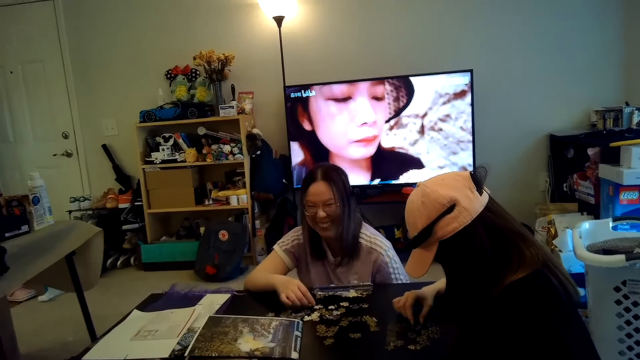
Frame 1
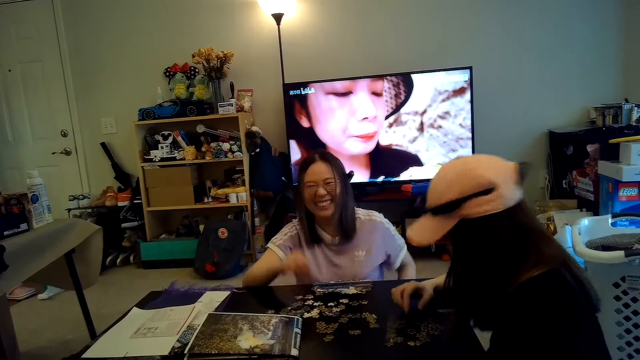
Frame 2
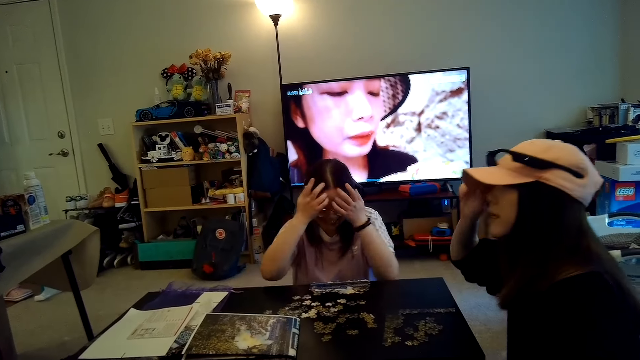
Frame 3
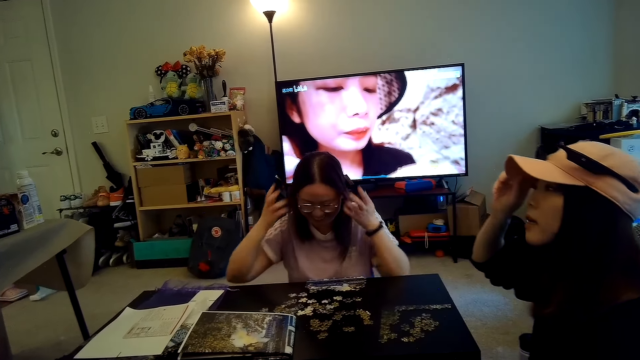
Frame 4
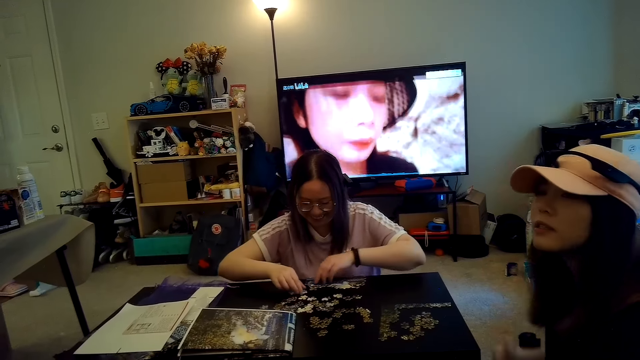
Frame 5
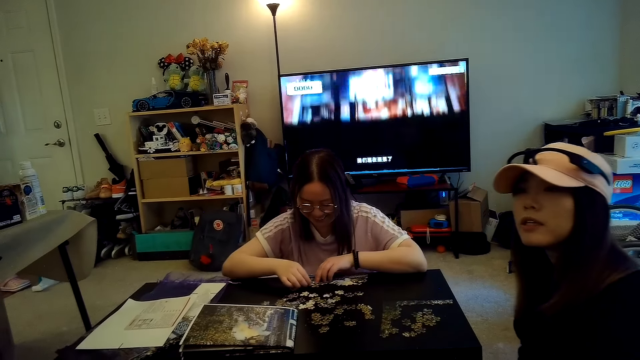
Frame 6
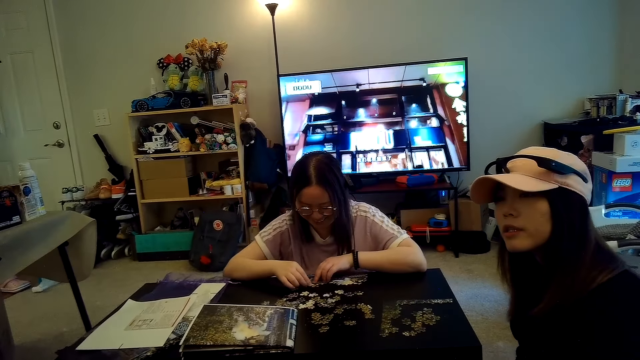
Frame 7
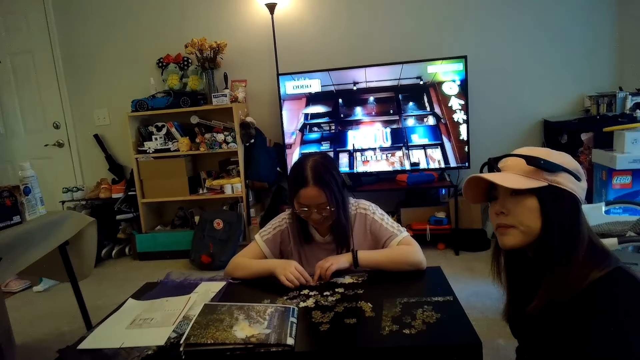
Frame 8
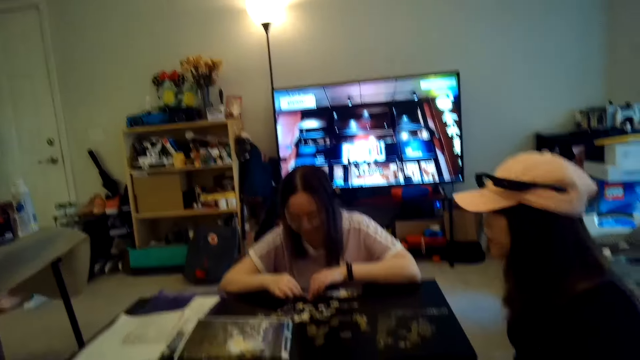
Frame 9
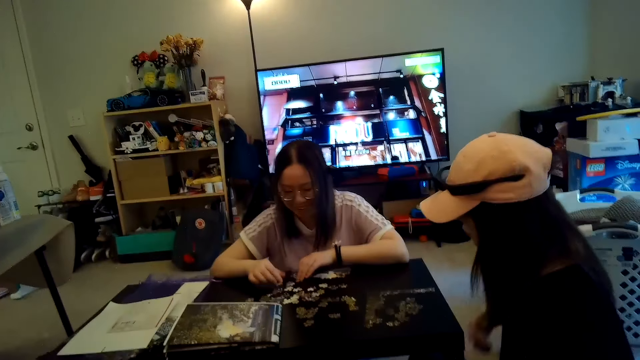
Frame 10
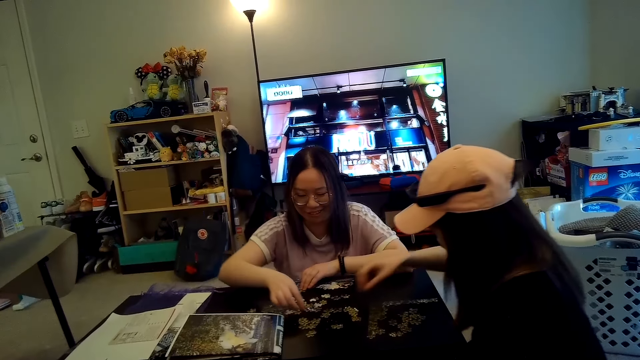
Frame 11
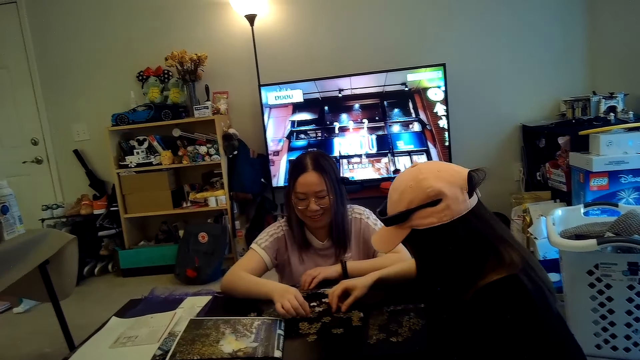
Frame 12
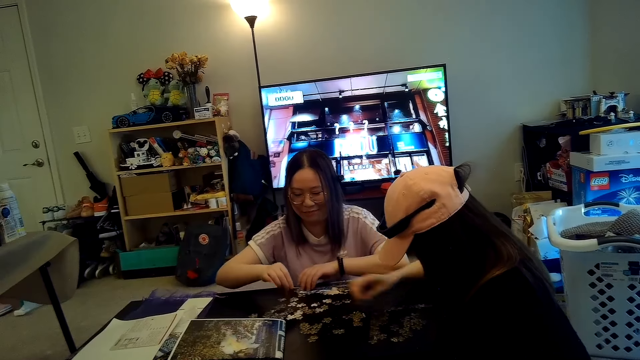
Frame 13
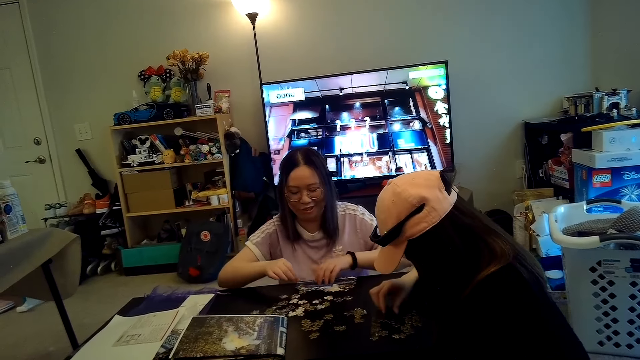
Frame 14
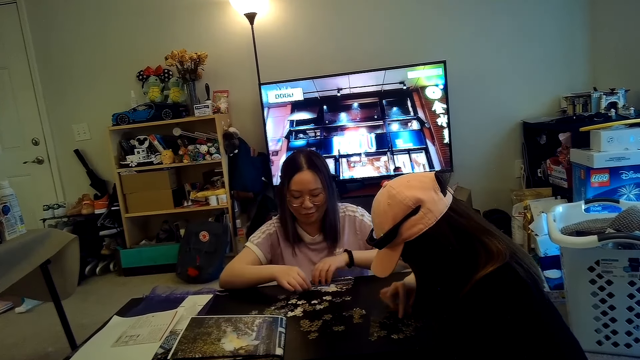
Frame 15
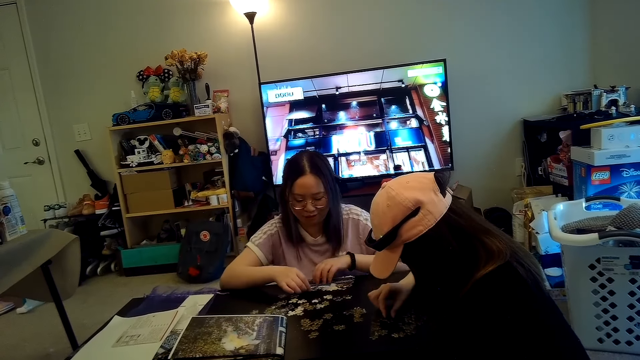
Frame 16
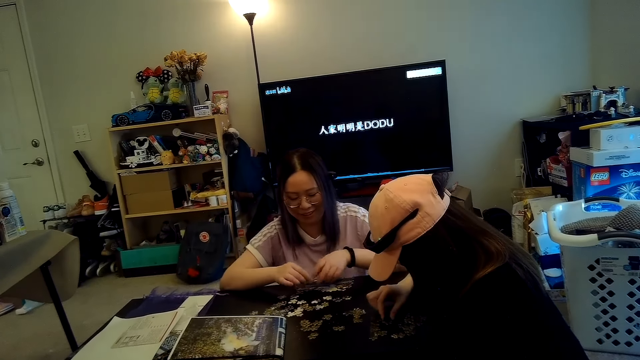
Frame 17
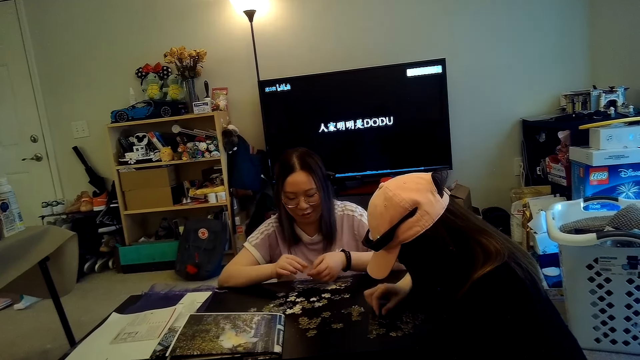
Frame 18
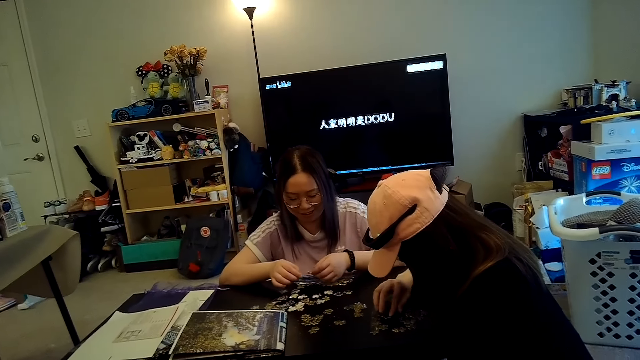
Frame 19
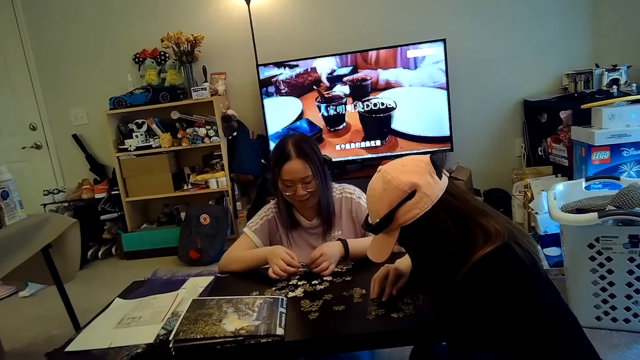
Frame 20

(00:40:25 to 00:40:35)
The camera wearer talks to a woman. The woman talks to the camera wearer. The woman arranges the jigsaw puzzle.

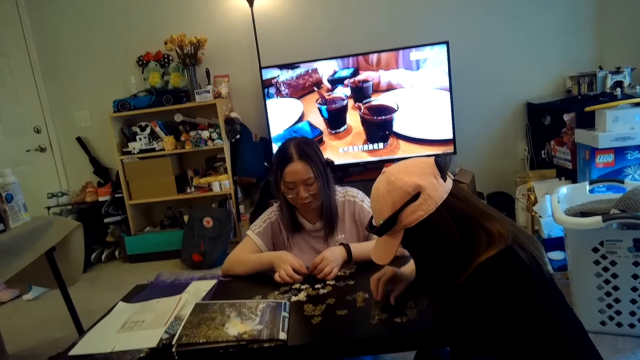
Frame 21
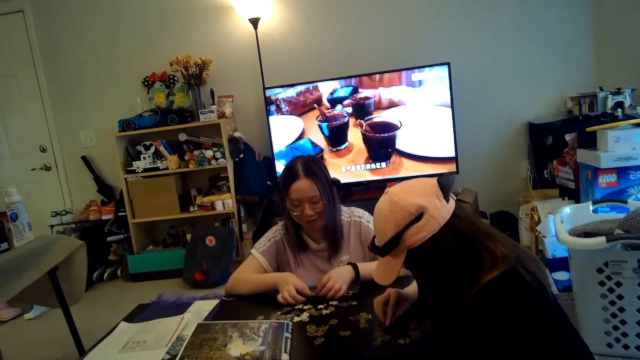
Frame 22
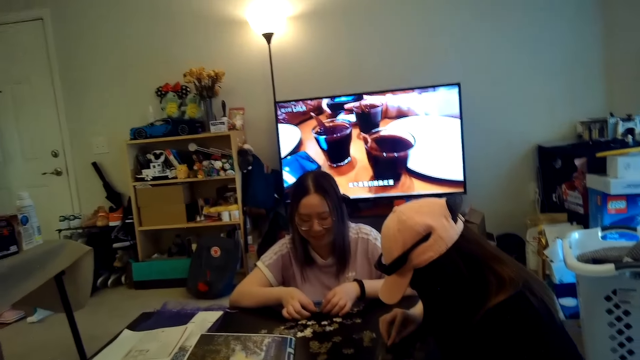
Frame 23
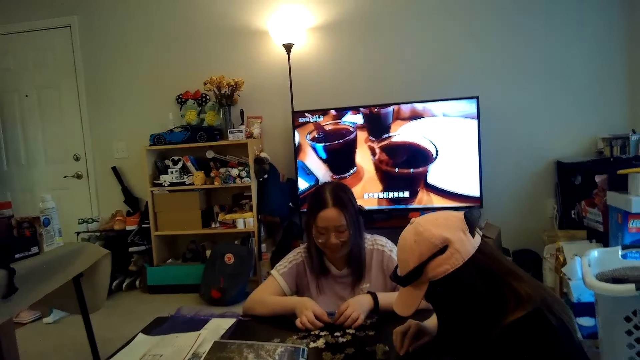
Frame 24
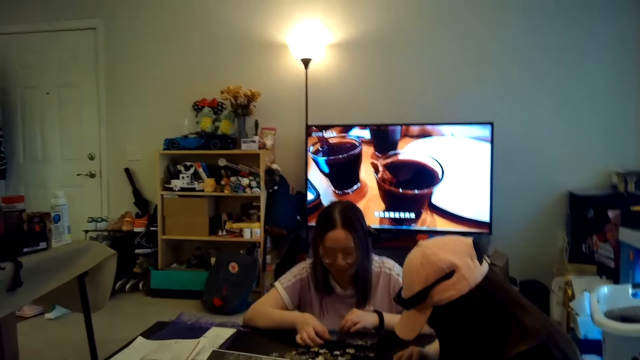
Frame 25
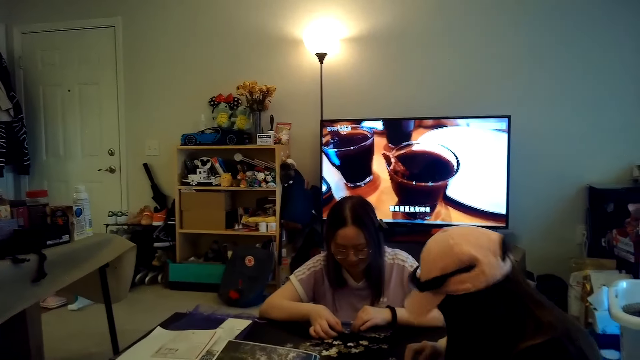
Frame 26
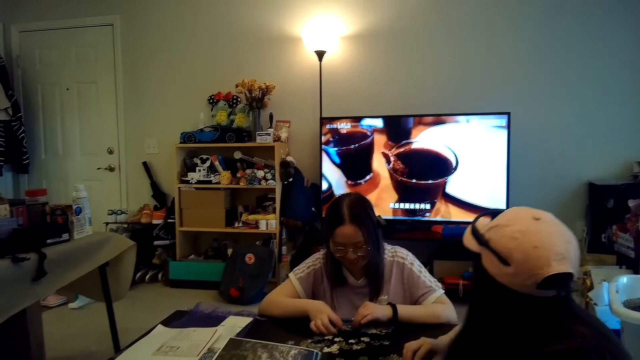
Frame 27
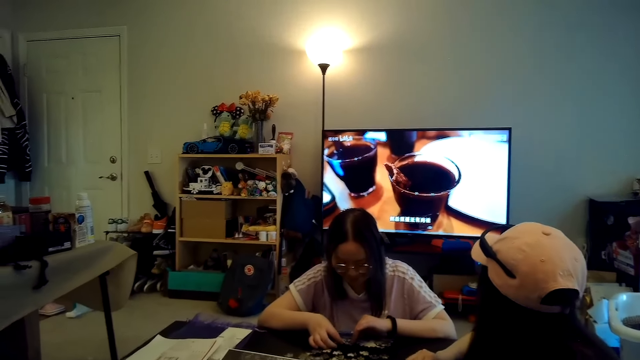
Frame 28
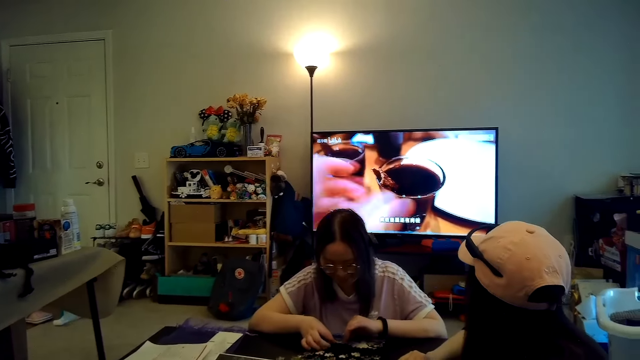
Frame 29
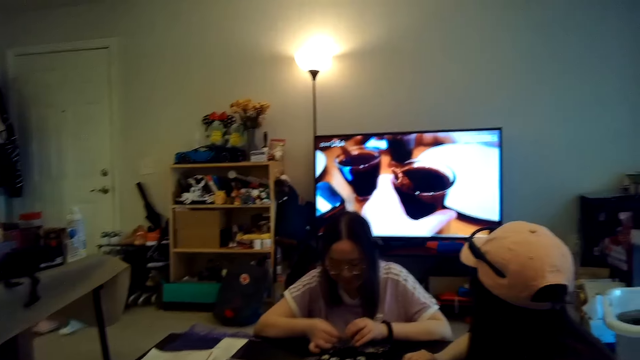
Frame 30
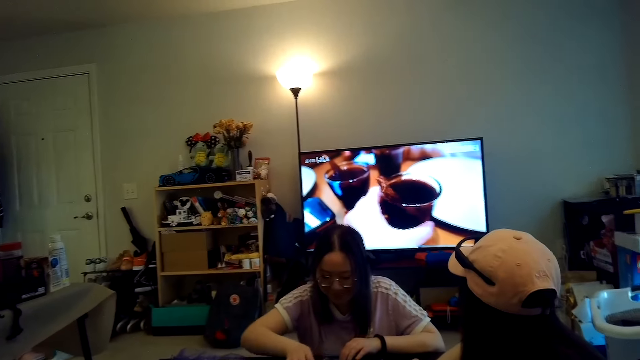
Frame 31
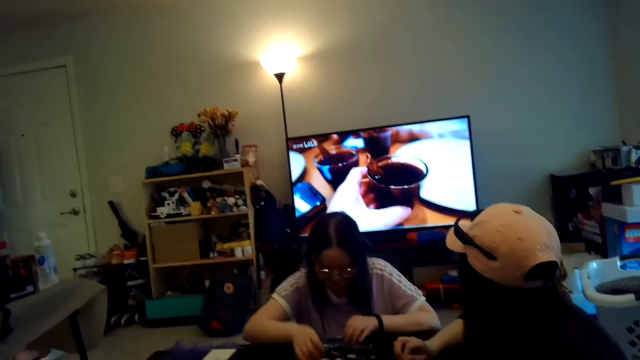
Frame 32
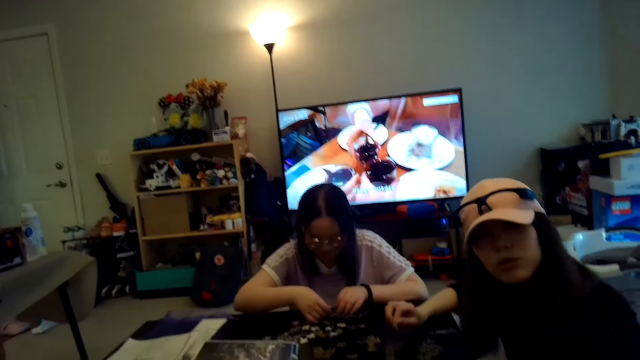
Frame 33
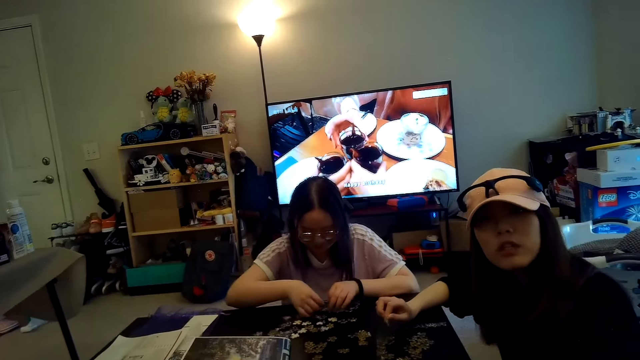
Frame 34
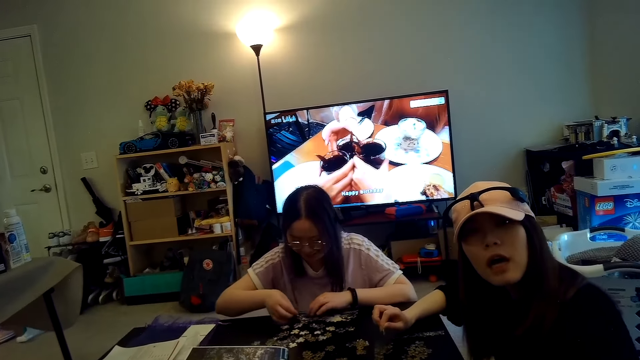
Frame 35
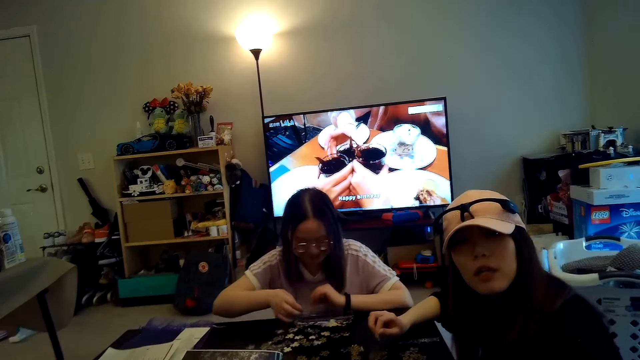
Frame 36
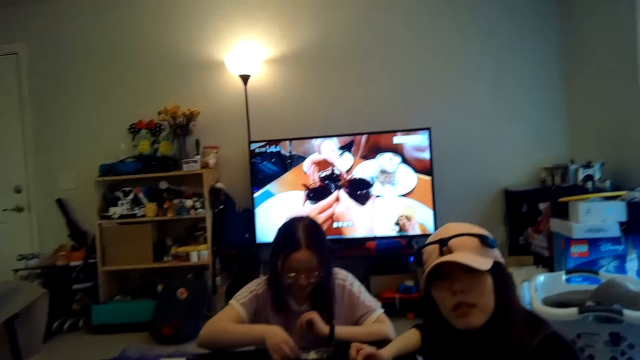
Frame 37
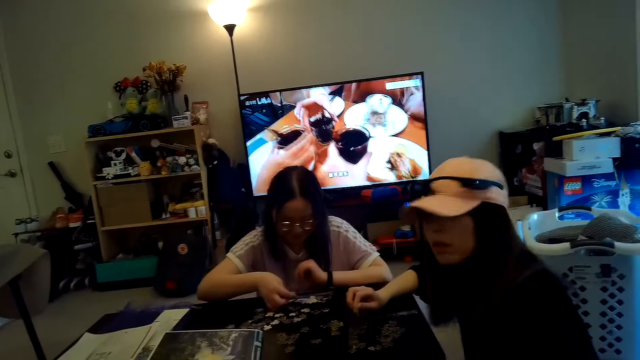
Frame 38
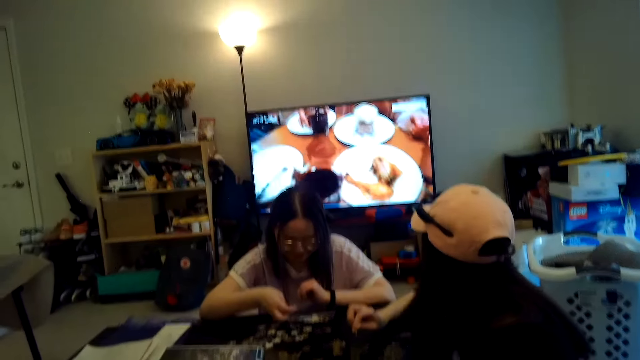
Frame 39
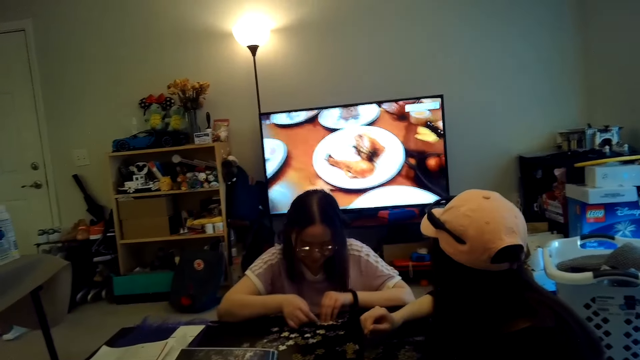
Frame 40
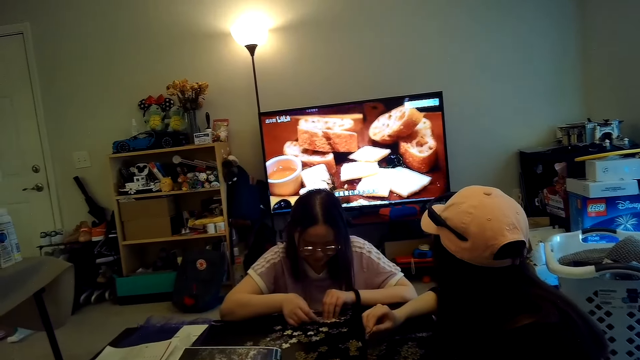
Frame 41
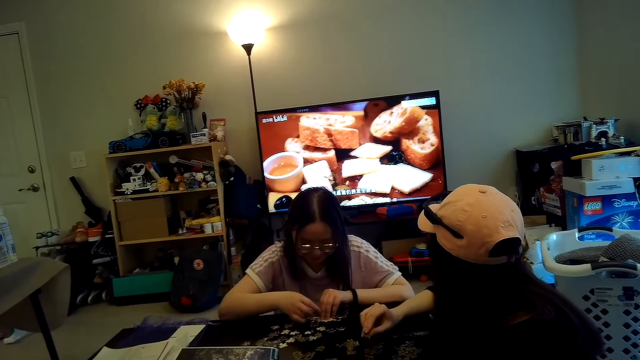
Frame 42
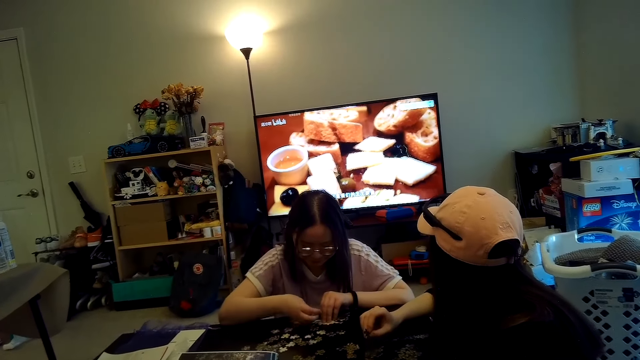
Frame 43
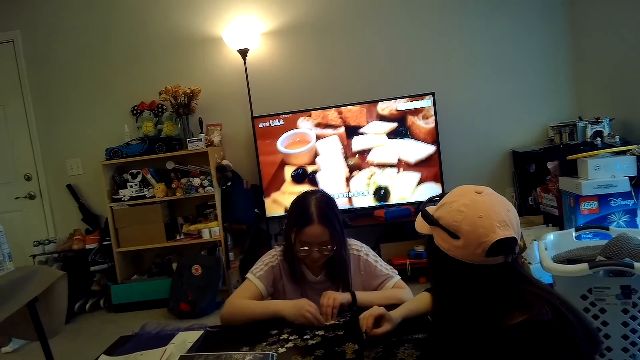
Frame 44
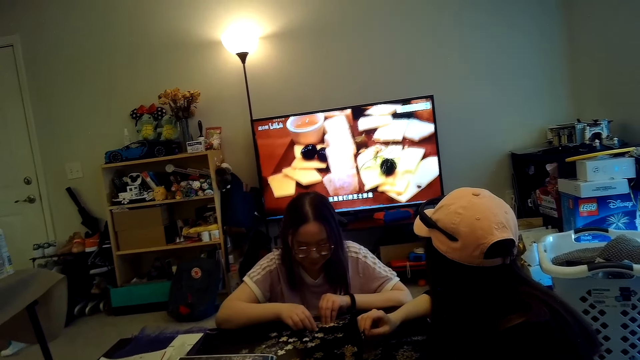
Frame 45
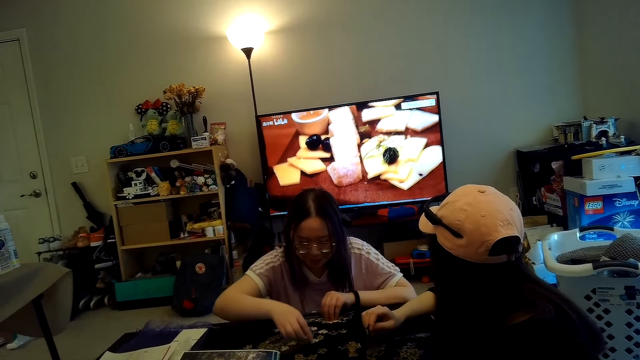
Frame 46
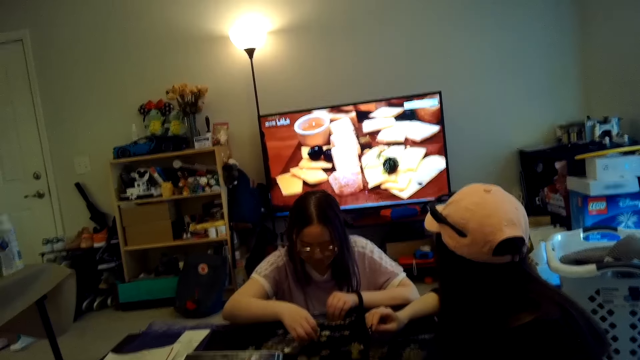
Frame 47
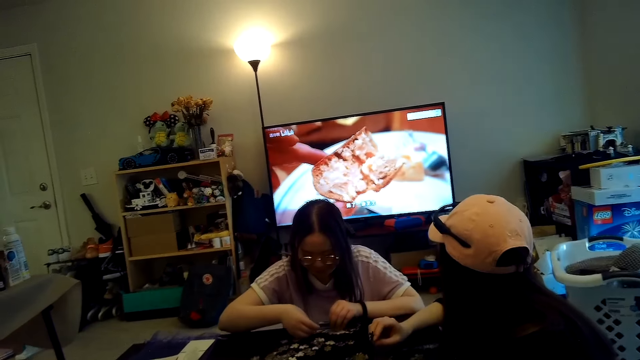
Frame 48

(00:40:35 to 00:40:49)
A woman watches TV. The woman talks to the camera wearer. The woman watches TV.
